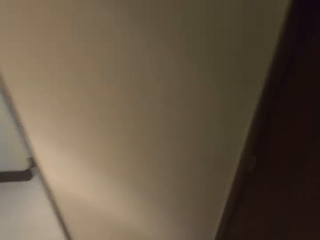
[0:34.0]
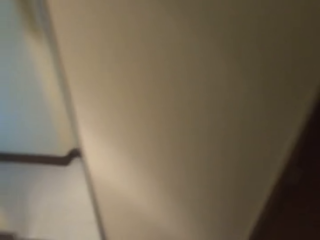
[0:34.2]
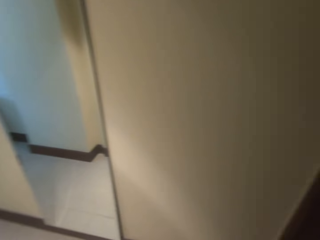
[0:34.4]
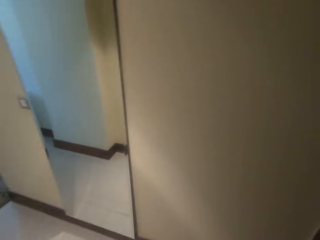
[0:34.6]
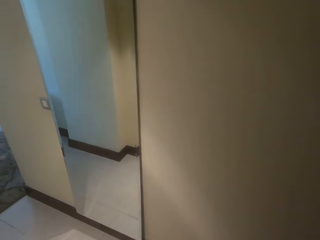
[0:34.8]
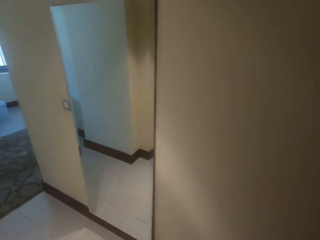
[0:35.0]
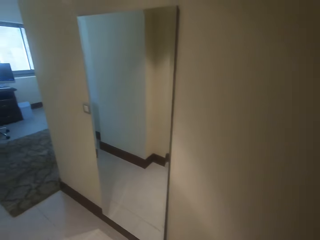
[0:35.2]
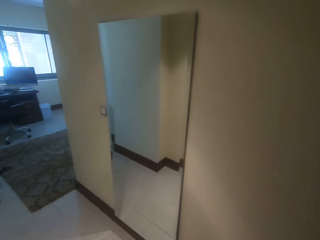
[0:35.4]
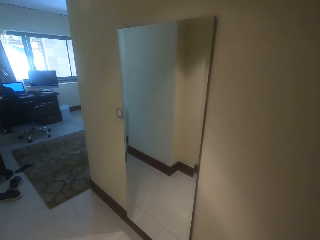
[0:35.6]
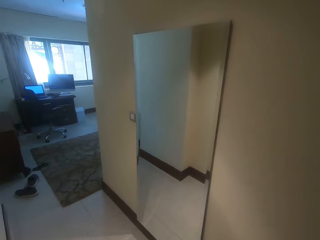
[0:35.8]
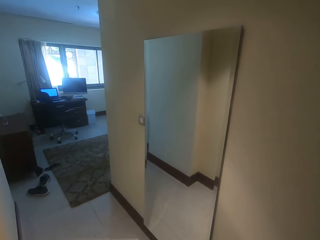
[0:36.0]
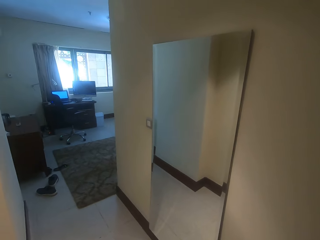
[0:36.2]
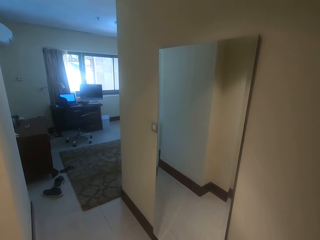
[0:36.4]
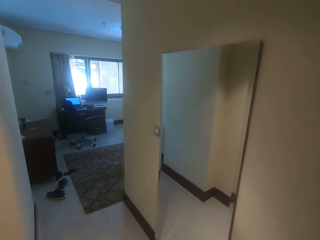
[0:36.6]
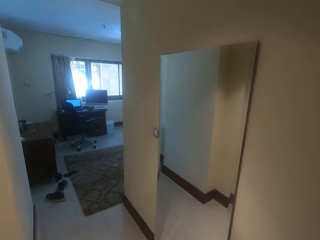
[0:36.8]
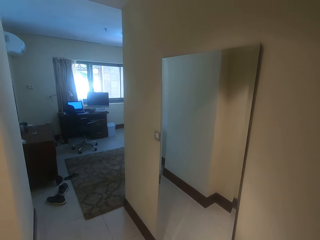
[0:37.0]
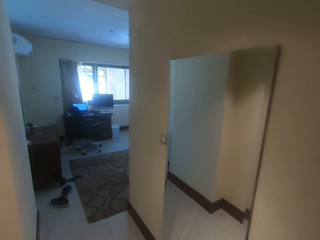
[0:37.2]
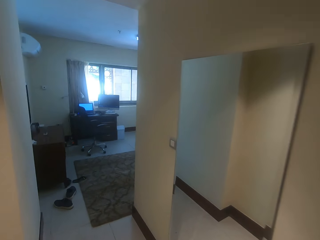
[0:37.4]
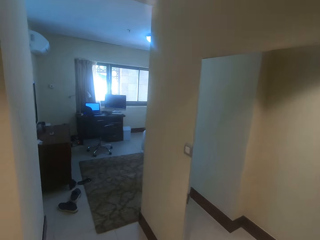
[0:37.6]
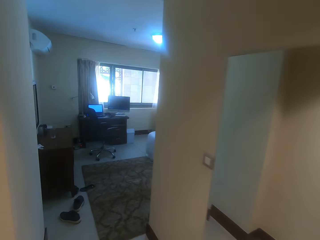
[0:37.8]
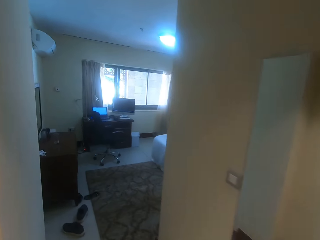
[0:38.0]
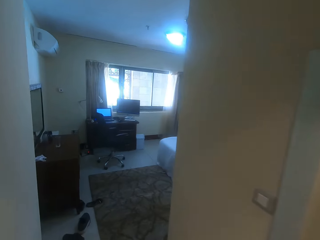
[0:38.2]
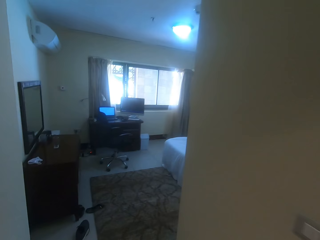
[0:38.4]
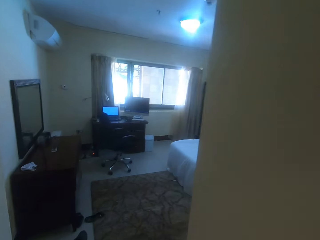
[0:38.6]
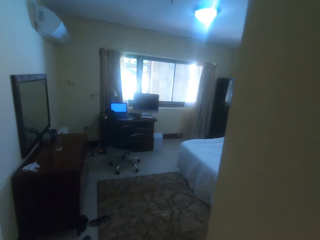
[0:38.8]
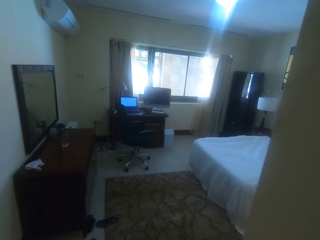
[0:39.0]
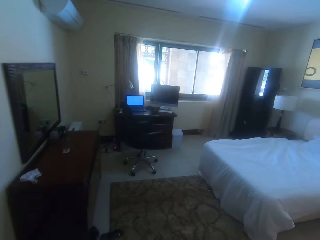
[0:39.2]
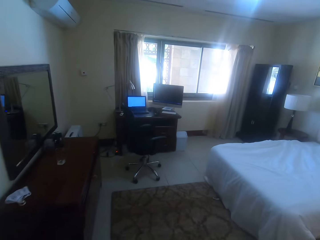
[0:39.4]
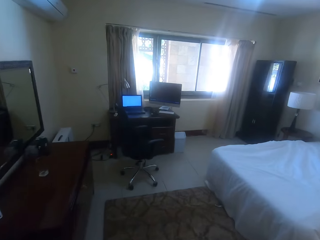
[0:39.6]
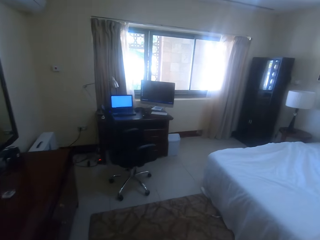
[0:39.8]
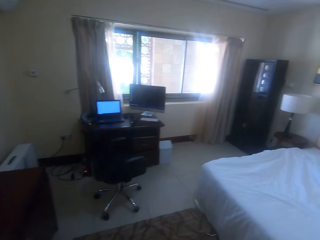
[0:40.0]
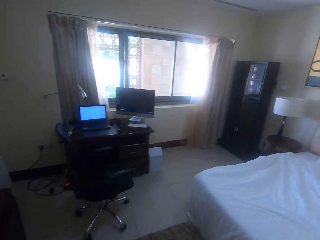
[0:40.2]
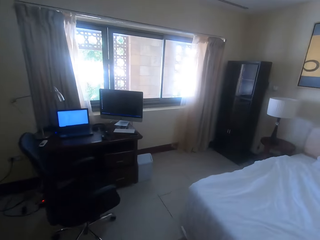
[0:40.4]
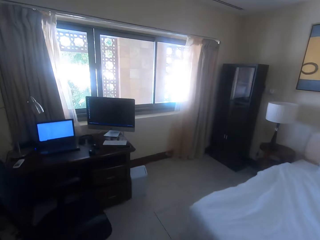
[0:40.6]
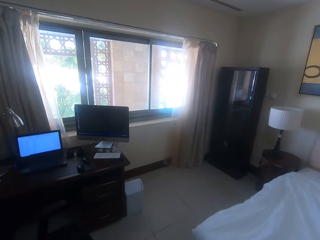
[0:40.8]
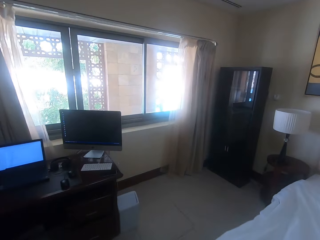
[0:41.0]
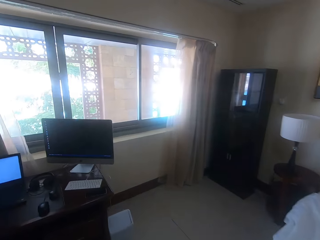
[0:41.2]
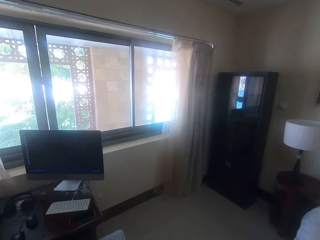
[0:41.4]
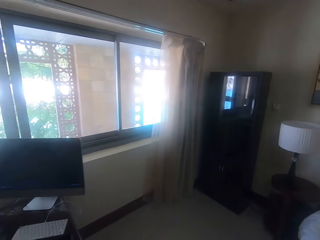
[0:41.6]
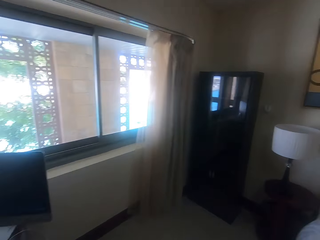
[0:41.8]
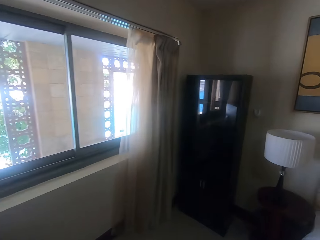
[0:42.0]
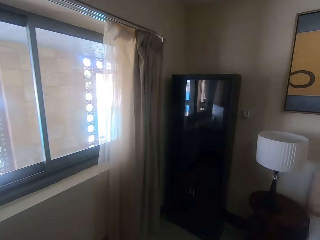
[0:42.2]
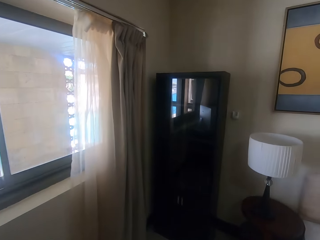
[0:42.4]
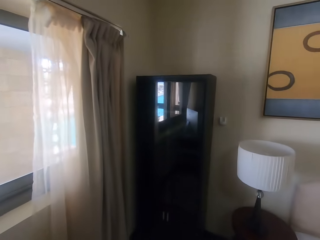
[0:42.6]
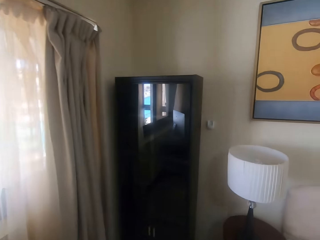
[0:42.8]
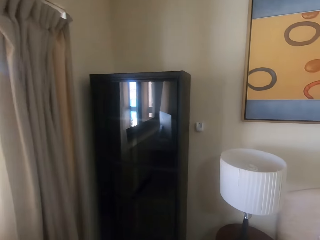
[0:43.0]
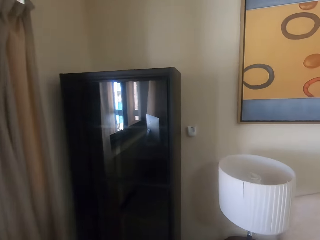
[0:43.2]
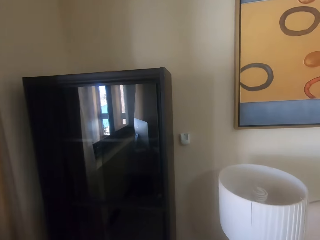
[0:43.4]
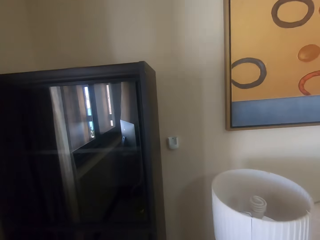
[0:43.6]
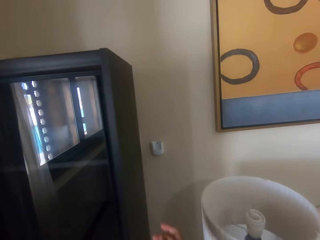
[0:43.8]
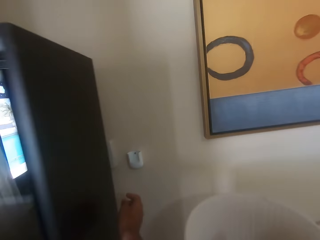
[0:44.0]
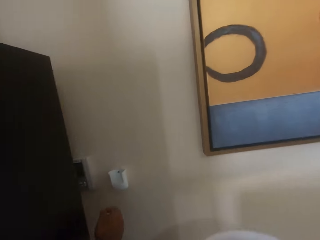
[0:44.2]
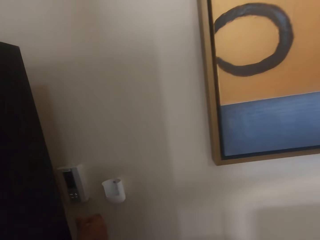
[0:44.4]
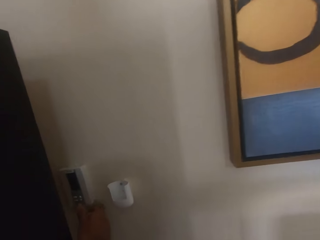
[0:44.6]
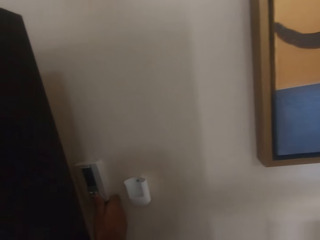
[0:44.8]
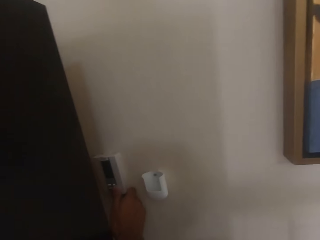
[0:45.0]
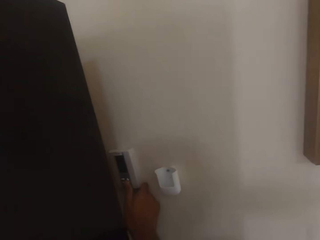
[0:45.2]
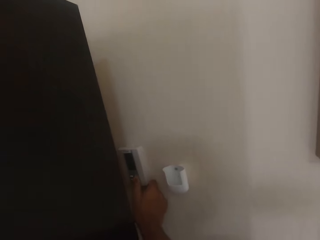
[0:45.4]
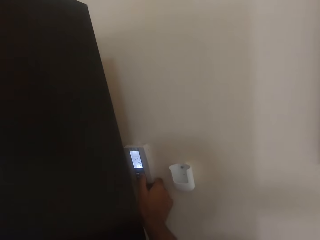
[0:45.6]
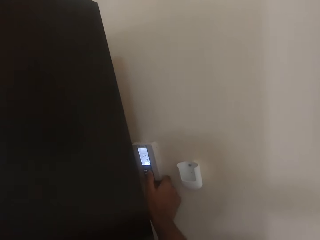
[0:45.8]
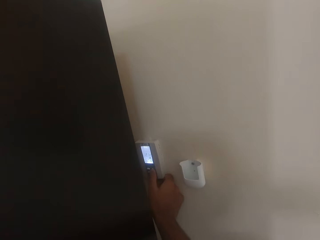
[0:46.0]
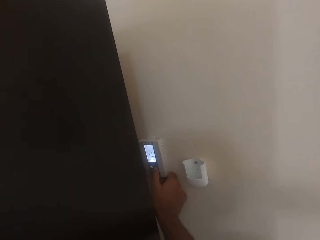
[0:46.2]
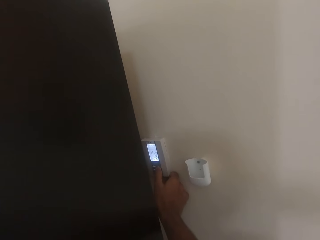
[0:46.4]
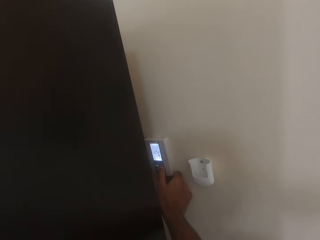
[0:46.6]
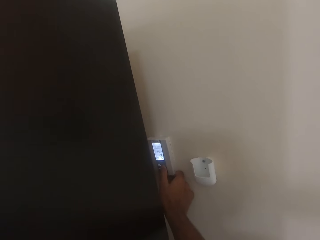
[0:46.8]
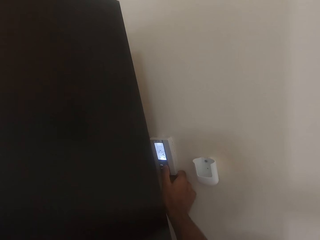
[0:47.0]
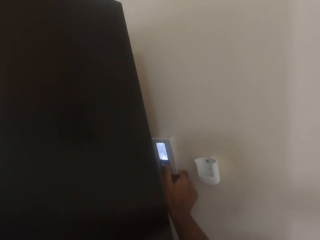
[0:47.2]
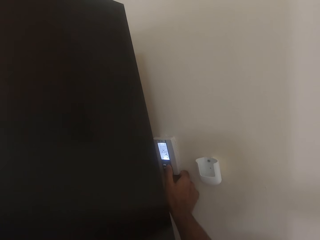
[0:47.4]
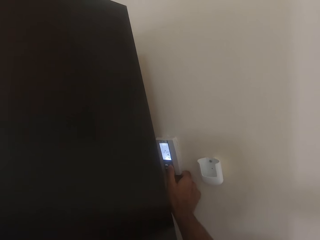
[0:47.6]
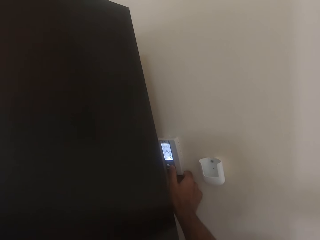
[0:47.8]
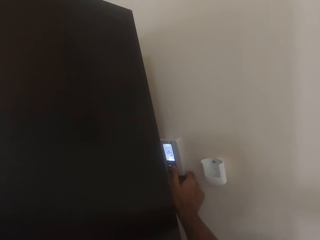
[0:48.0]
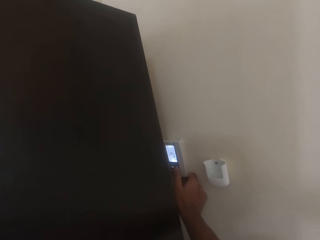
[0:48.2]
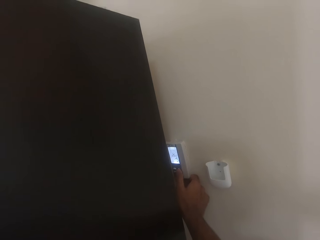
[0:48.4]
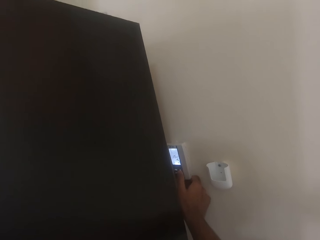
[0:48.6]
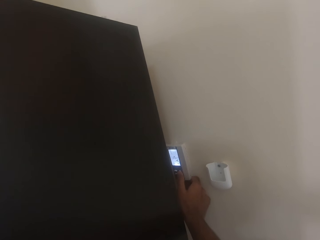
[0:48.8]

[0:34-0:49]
The camera wearer walks. They hold something. They press something.

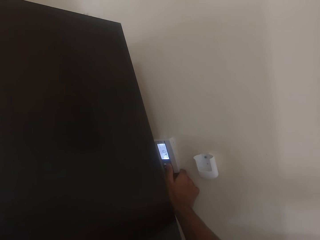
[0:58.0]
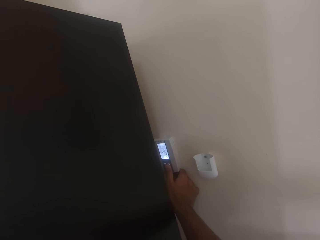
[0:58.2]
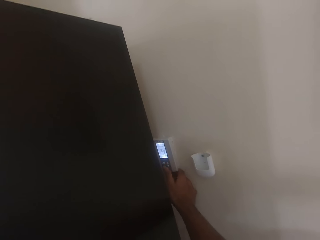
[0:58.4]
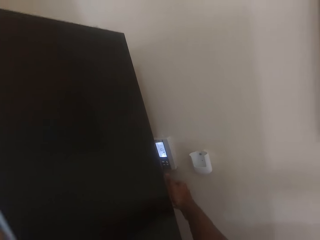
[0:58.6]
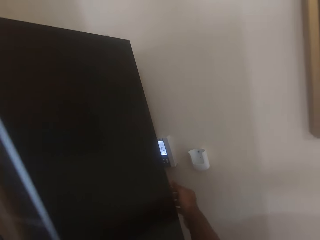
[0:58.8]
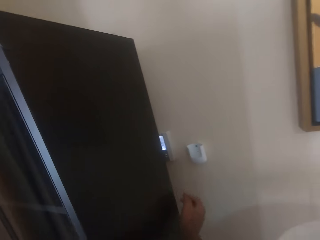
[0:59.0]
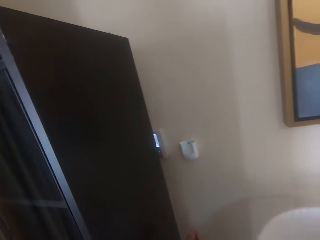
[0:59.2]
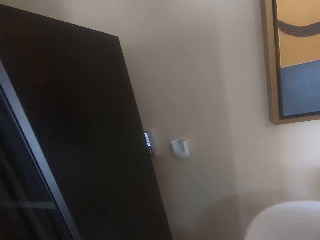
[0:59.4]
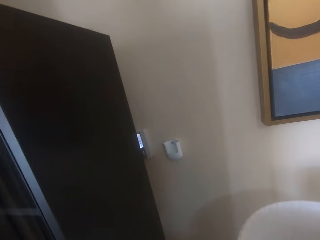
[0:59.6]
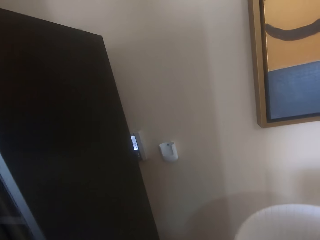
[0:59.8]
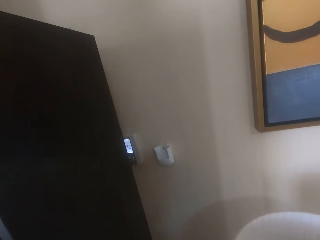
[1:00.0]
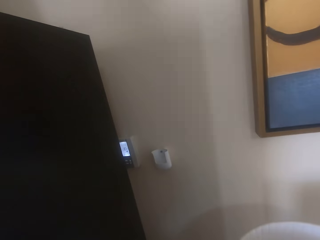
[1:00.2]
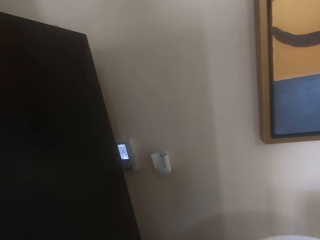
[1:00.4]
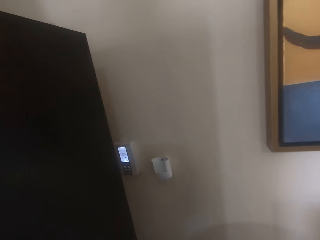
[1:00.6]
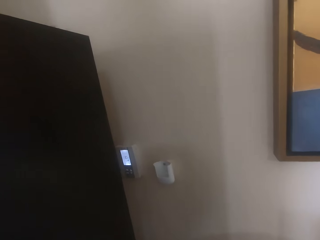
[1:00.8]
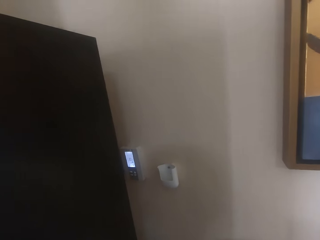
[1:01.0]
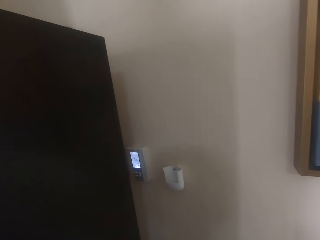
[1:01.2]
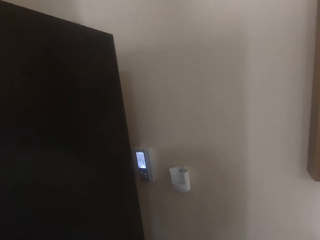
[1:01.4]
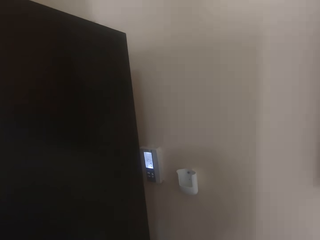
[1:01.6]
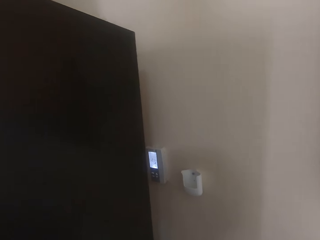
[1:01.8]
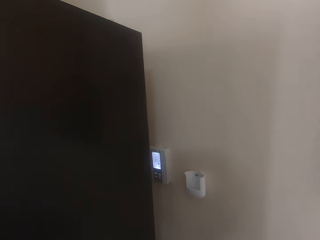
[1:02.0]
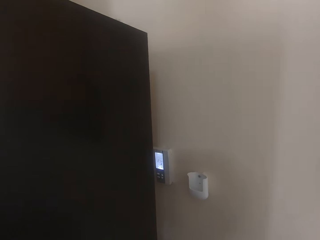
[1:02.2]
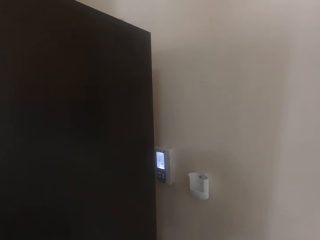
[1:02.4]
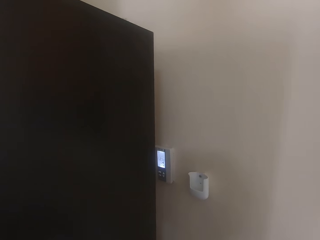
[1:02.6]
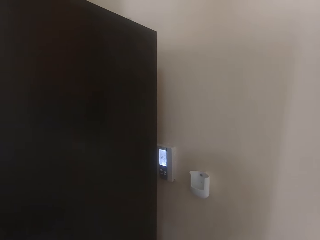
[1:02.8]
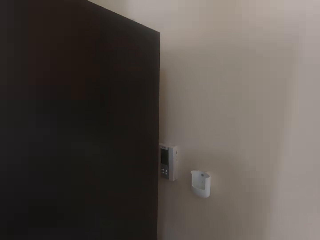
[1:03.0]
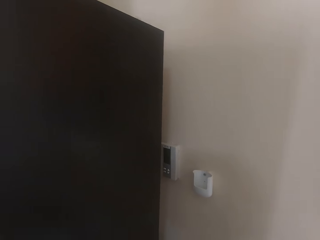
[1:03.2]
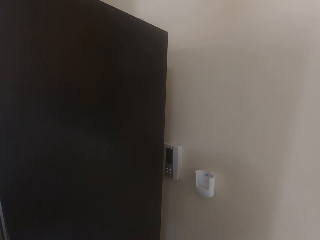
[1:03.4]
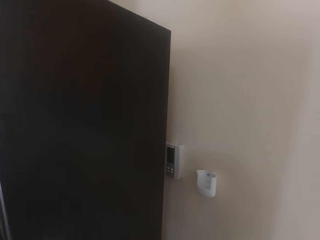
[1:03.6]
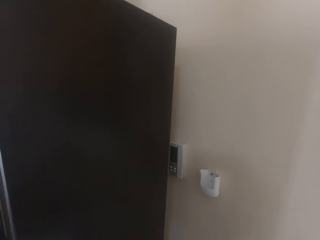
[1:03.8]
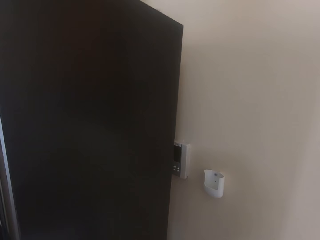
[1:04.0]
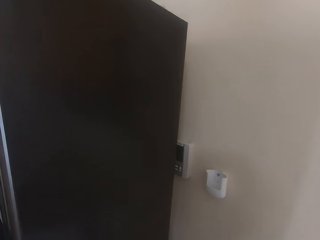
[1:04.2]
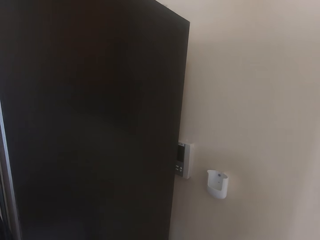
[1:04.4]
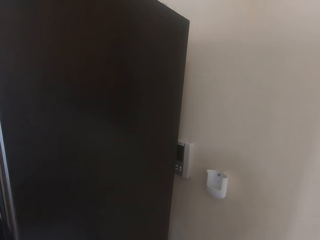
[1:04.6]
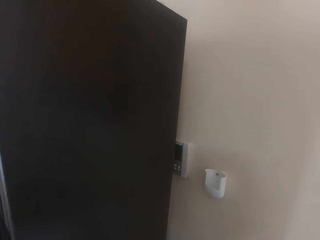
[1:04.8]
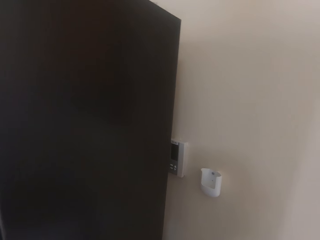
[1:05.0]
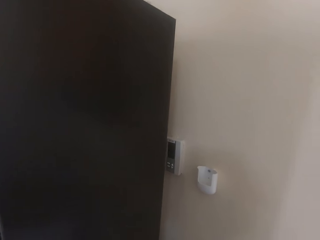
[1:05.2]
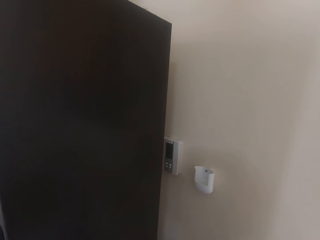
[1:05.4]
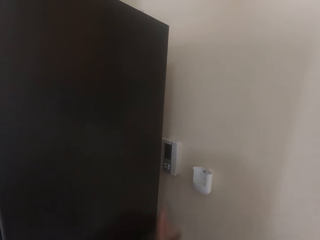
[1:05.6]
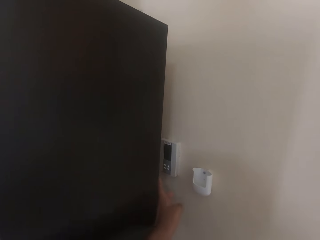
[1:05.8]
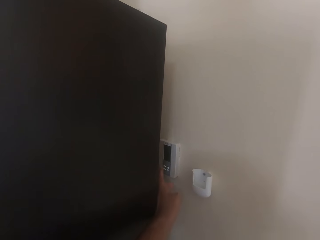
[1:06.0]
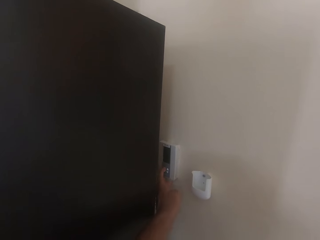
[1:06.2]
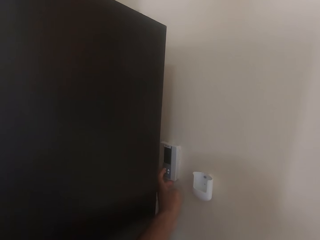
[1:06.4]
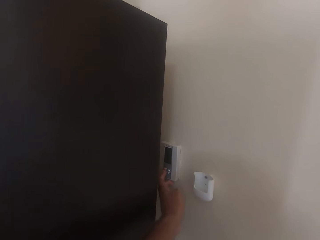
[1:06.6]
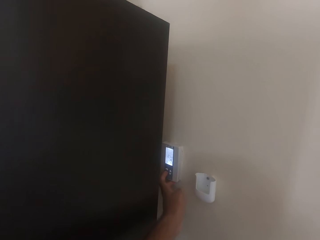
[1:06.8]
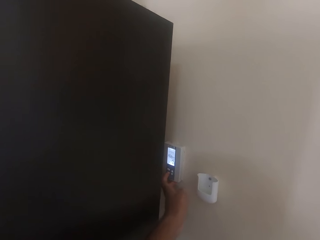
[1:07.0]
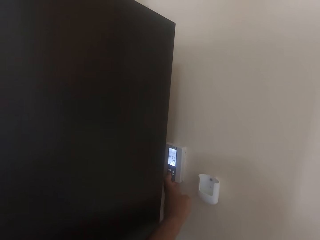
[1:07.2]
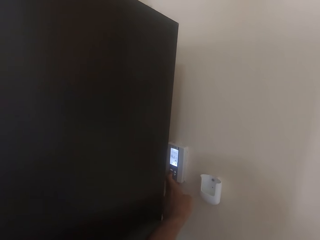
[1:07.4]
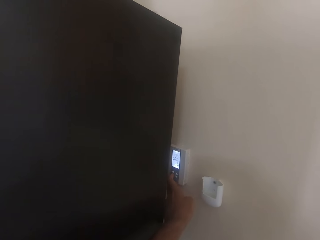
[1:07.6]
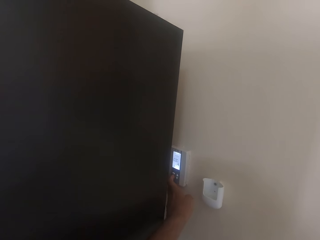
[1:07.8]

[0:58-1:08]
The camera wearer looks around. They hold something.
